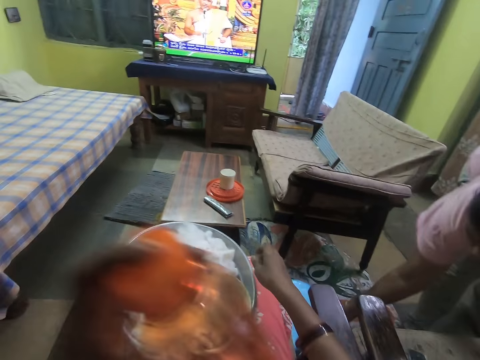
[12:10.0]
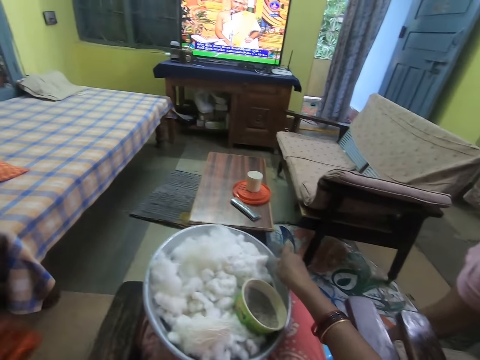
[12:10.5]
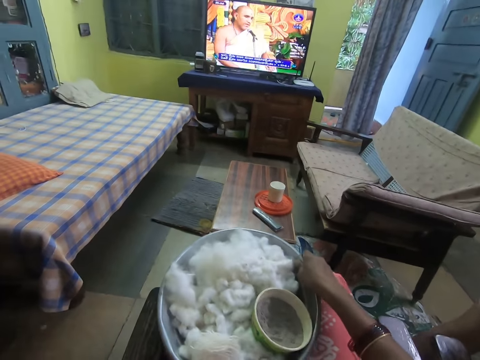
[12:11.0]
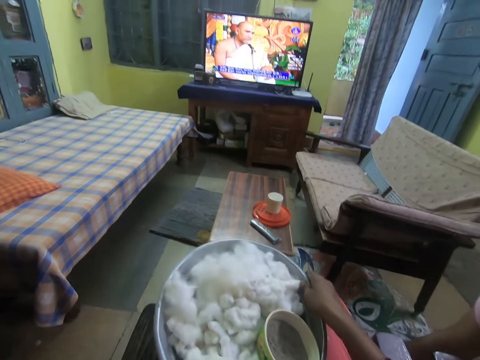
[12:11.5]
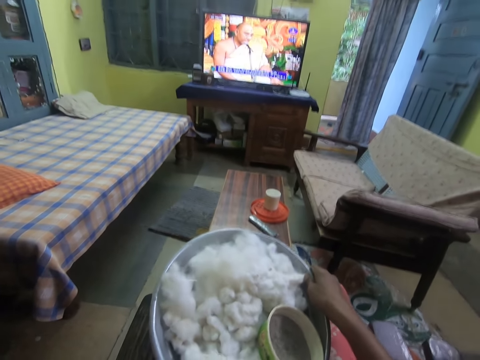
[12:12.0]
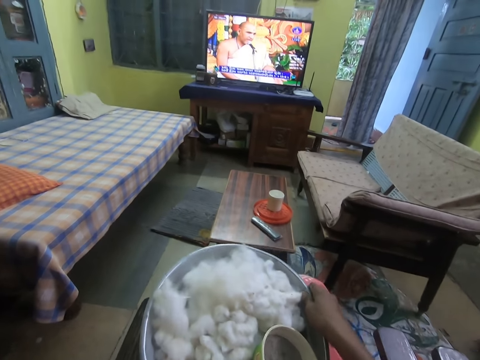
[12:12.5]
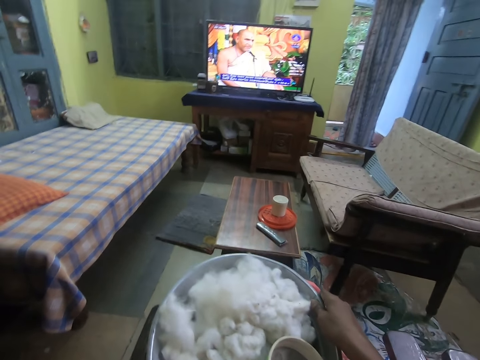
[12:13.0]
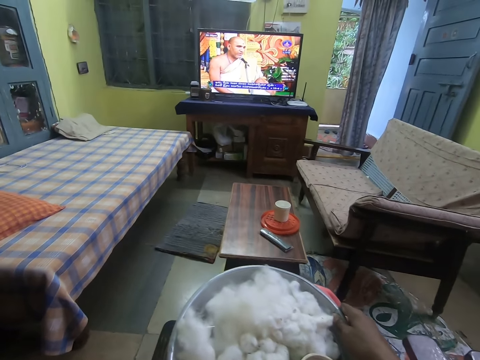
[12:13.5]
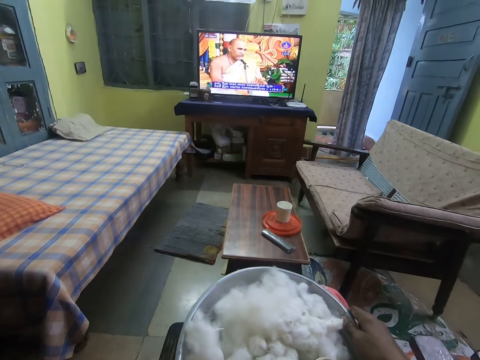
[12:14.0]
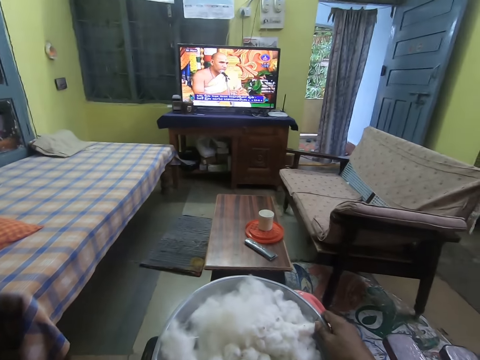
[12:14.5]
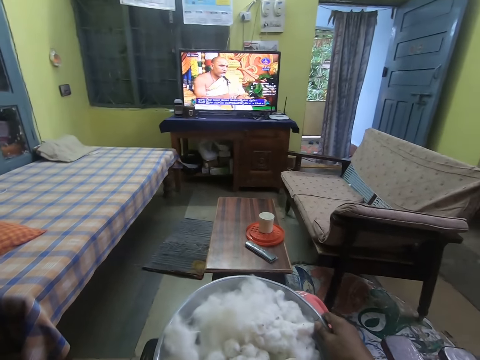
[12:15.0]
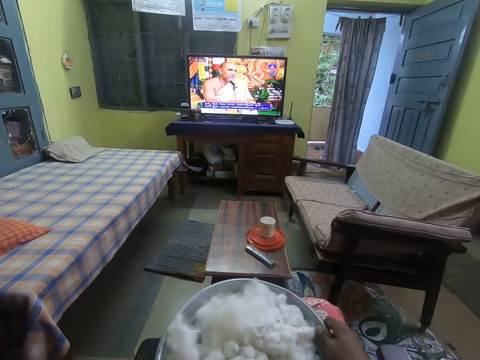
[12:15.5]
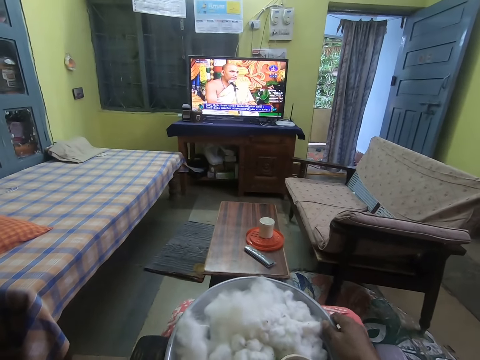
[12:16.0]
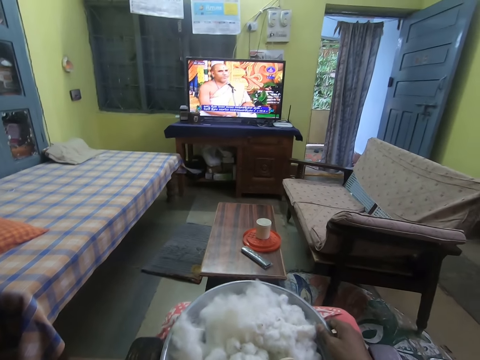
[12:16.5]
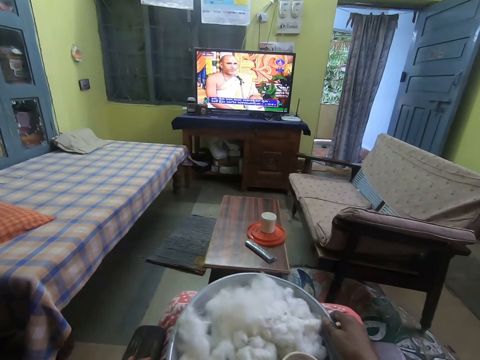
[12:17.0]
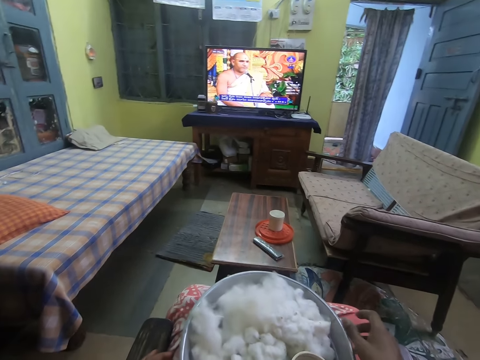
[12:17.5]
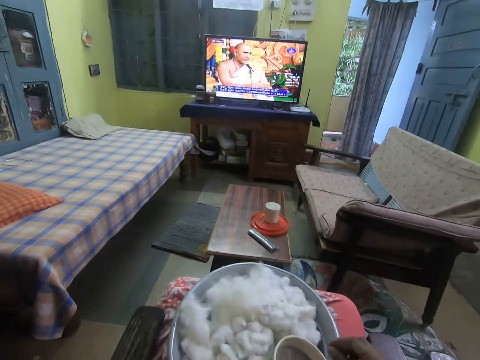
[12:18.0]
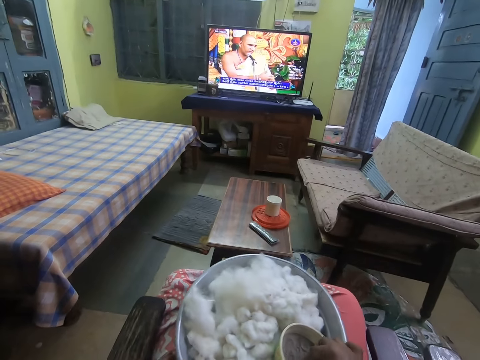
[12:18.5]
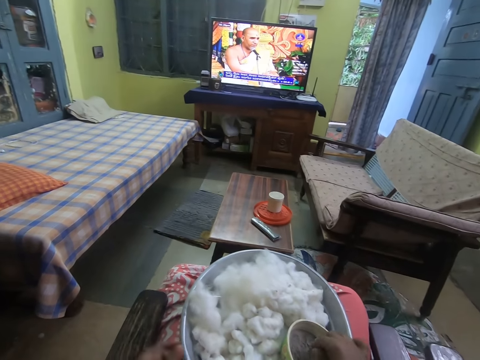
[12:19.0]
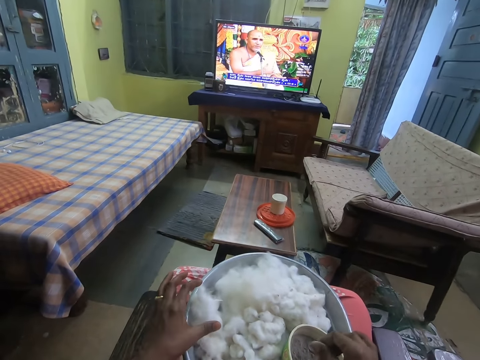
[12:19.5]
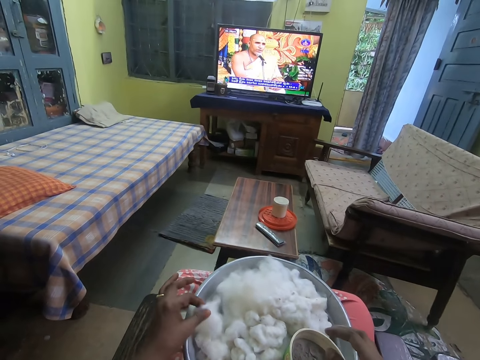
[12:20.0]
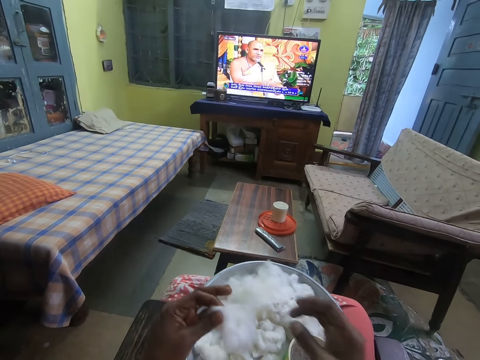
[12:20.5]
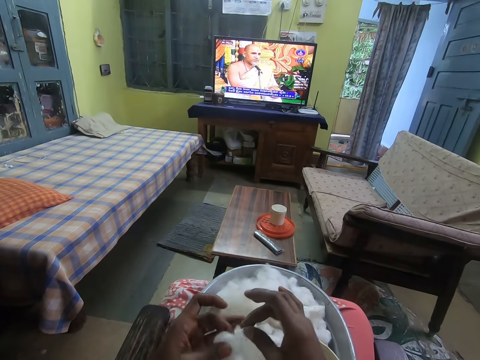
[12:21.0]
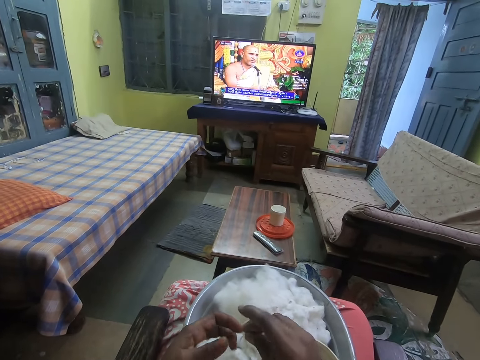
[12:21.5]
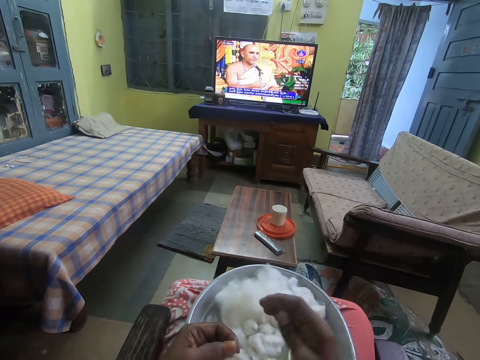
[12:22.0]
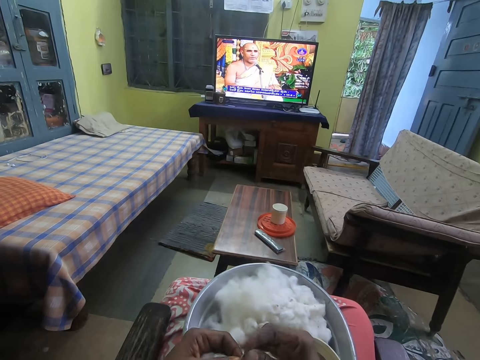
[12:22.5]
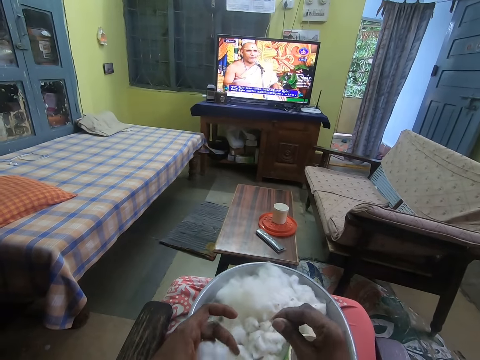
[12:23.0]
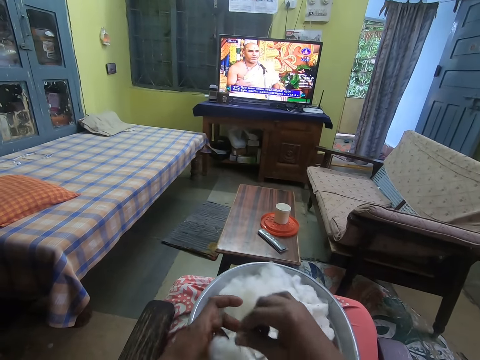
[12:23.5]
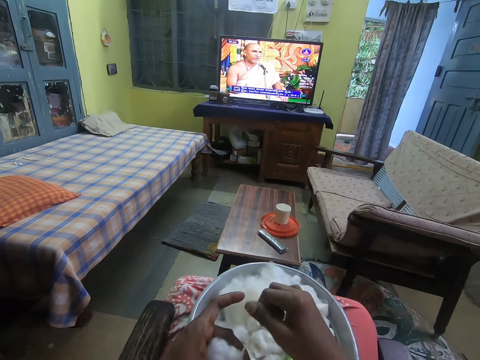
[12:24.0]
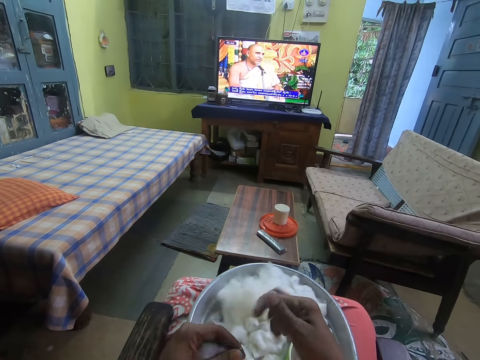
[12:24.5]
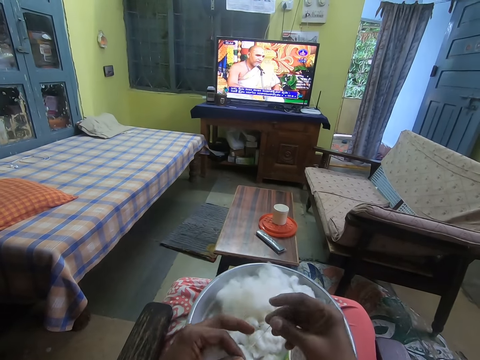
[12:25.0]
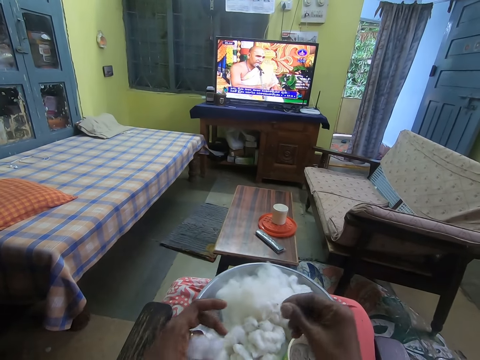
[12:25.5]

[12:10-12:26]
The woman drops the stool in her right hand on the floor. The camera wearer moves the bottle aside and moves her hand forward. She adjusts the tray on her leg with her right hand. She moves her legs and moves her hand back. She dips her hand in the oil and moves her hand forward. She rubs some powder in the container with her right hand. She holds the wool. She moves her hand up and lifts up the wool. She pulls the wool with both hands. She holds the wool with both hands. She makes the wool.

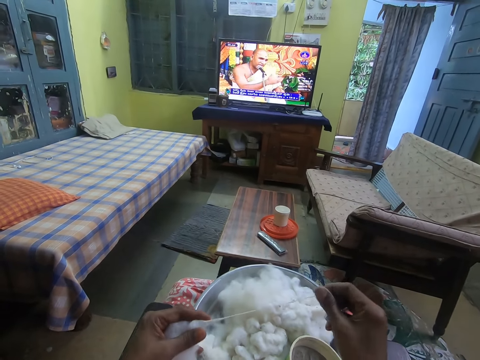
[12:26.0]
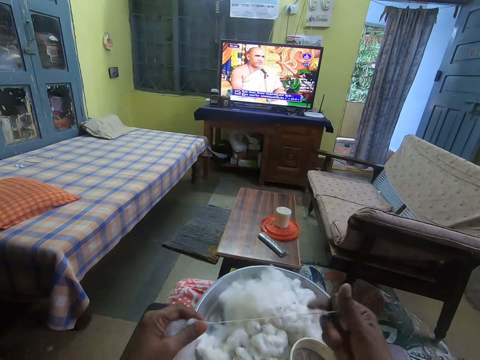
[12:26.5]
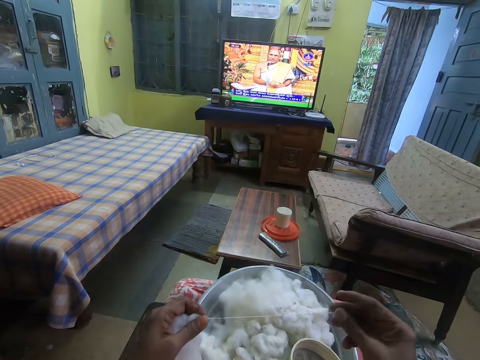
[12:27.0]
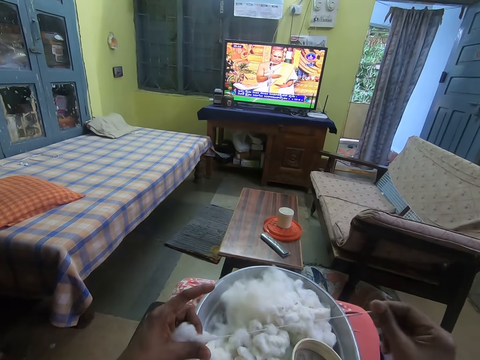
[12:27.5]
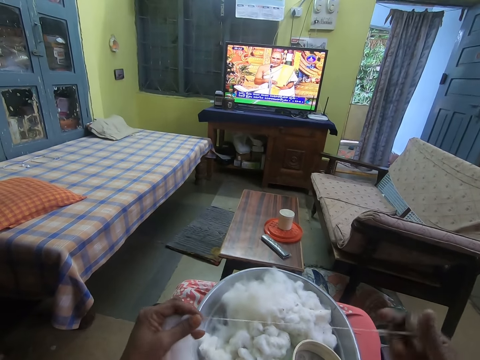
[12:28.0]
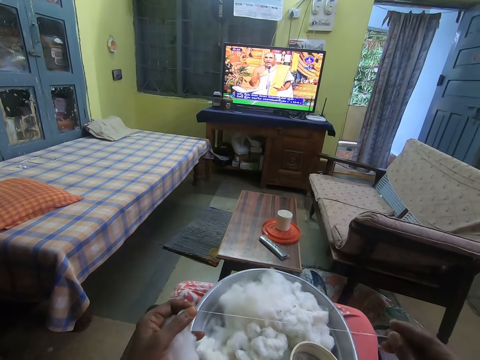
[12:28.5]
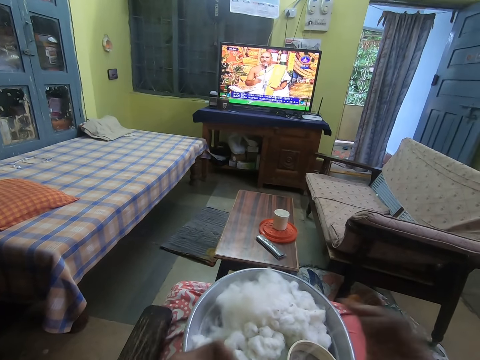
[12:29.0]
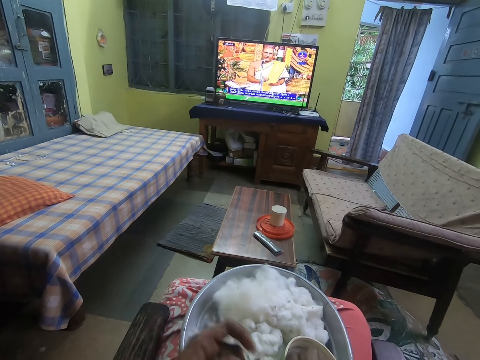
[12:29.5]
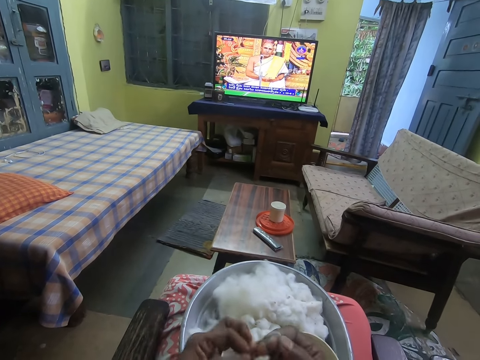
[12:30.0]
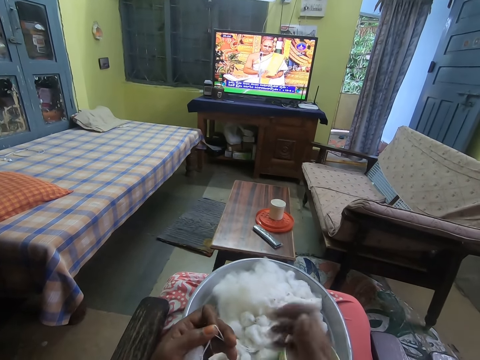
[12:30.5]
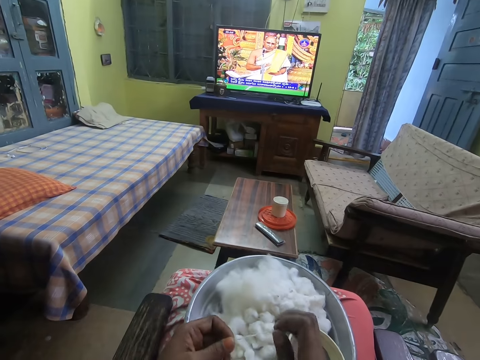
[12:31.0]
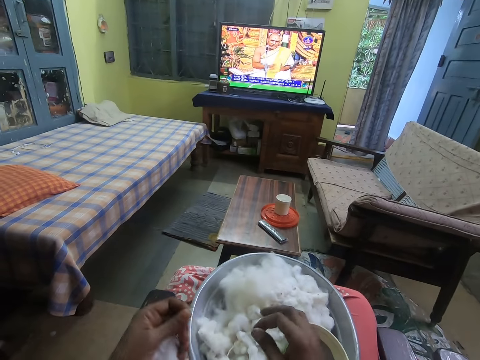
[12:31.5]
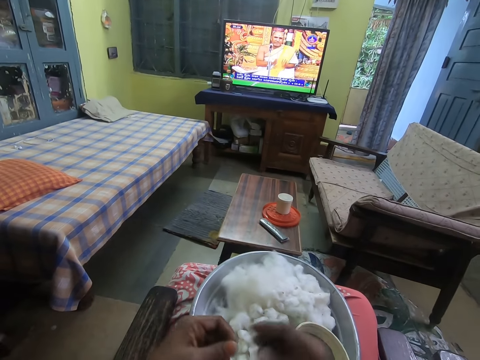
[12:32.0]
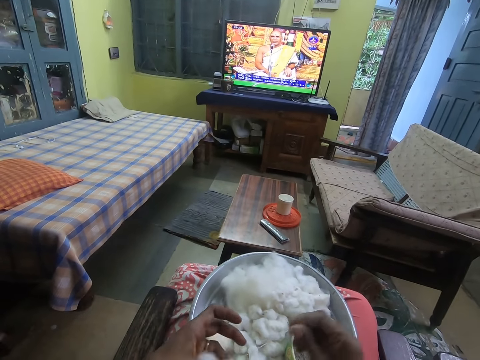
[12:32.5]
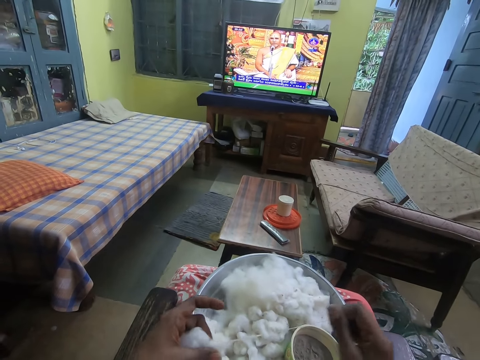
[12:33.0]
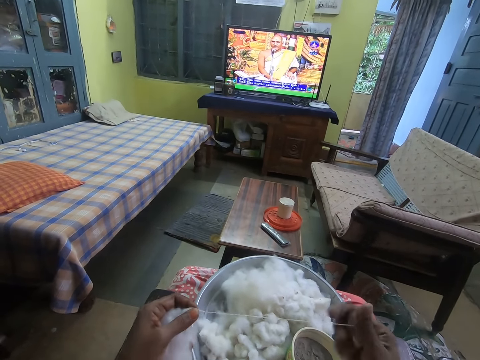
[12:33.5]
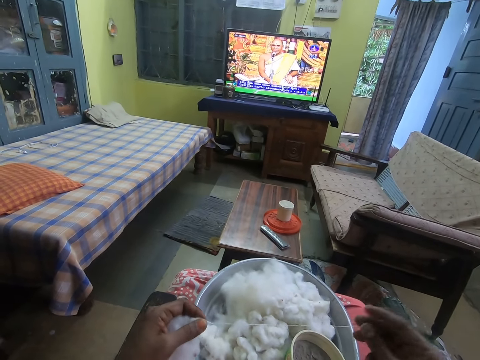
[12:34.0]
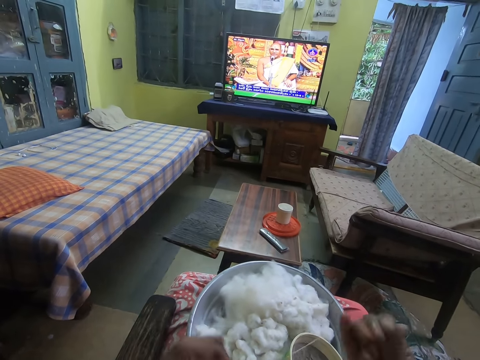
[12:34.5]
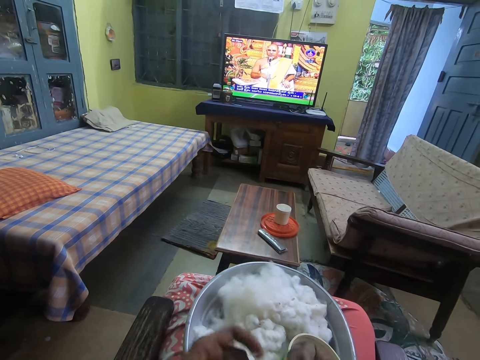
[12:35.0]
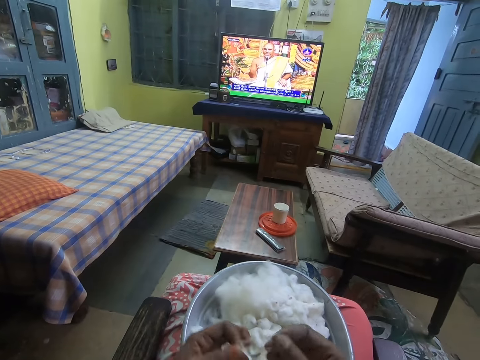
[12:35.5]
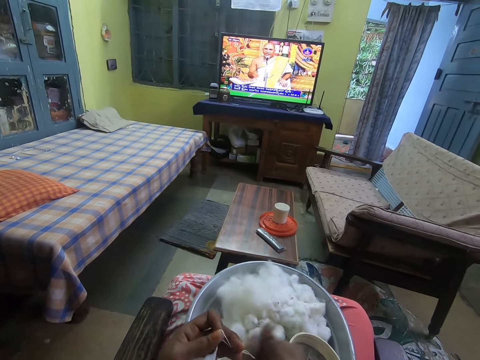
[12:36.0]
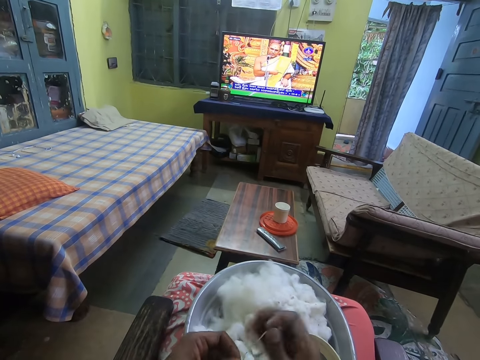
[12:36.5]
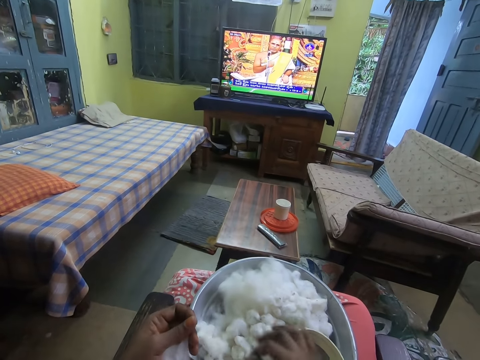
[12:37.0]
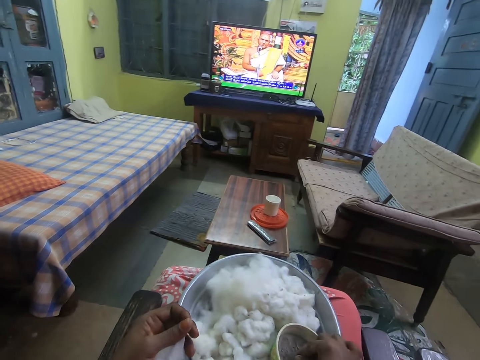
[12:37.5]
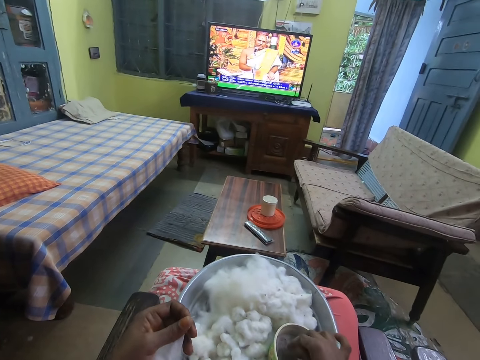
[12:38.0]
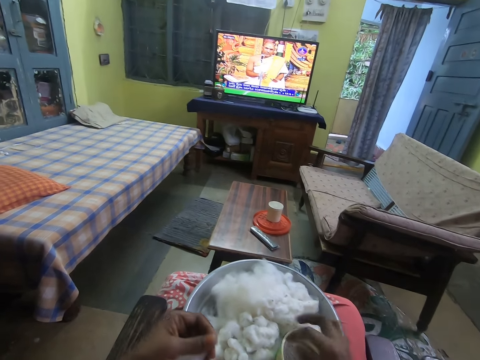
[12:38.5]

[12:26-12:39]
The camera wearer puts the wool on the tray. She rubs some powder in the container with her right hand. She dips her hand in the oil.
